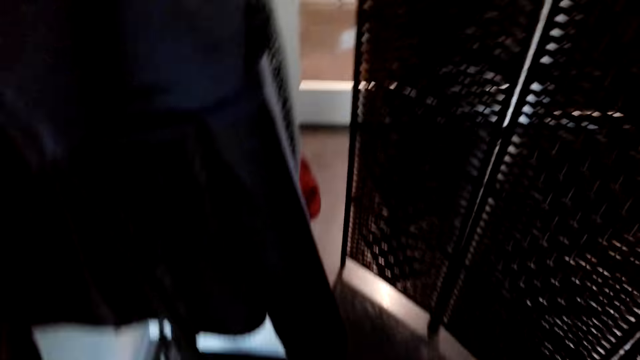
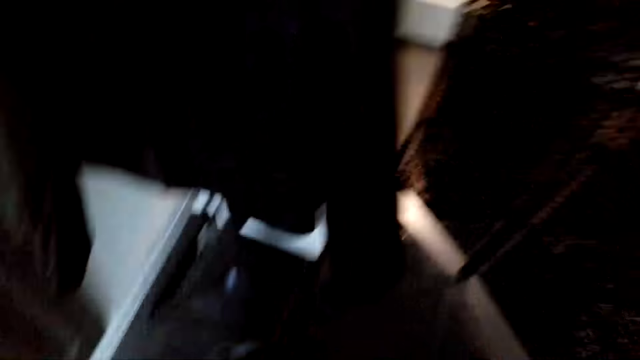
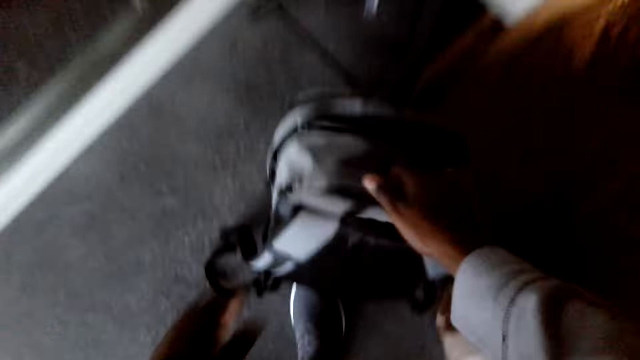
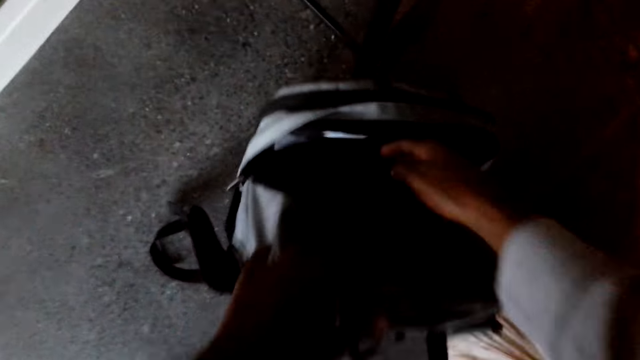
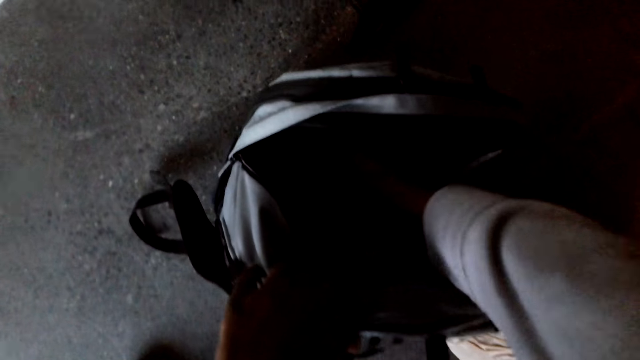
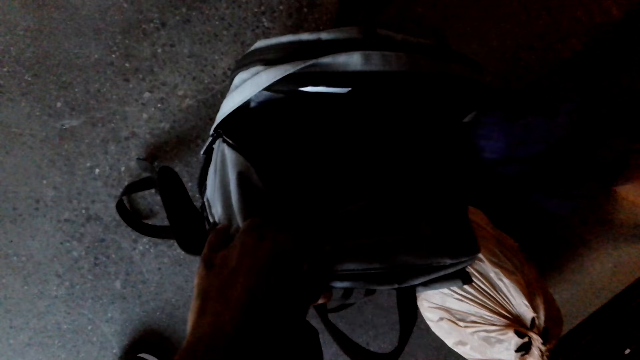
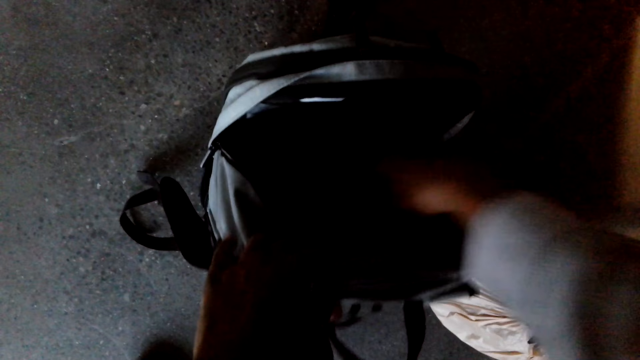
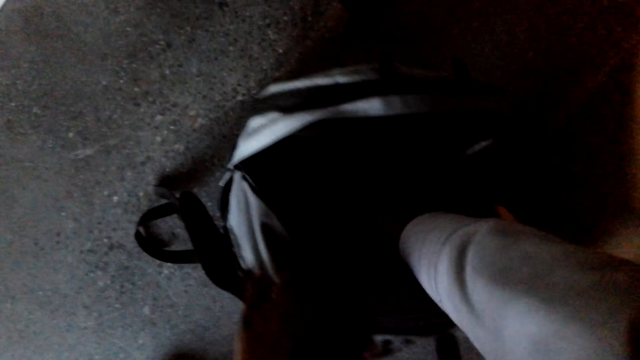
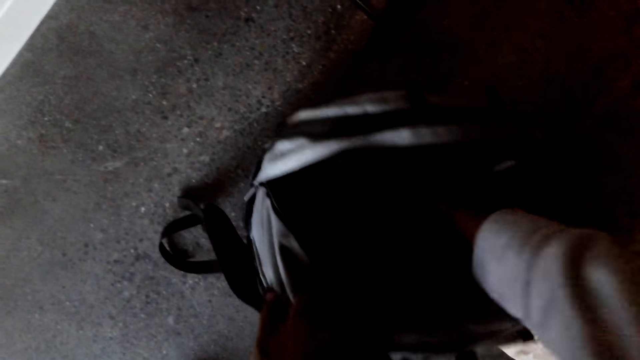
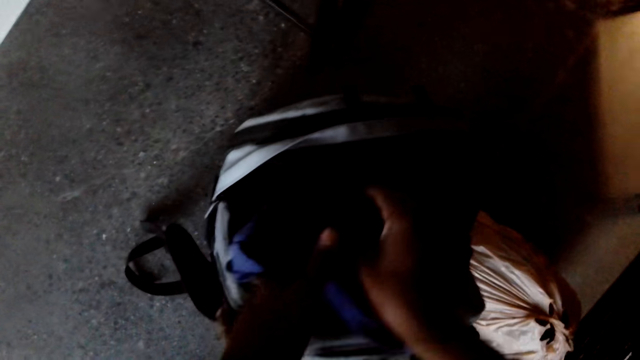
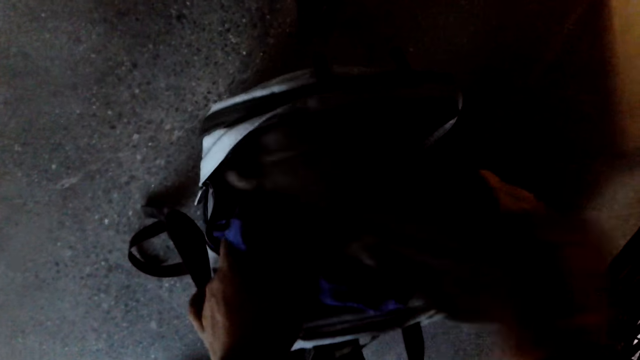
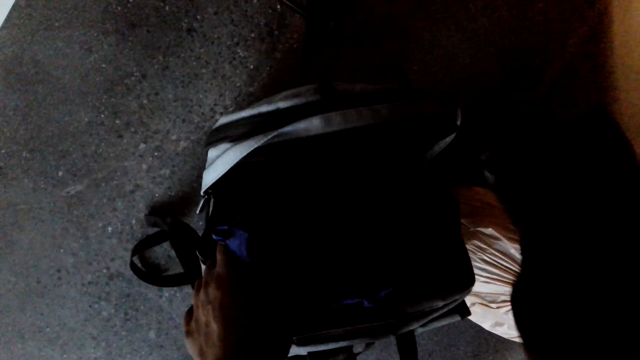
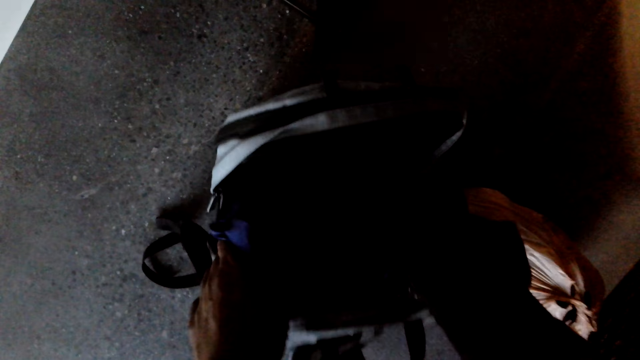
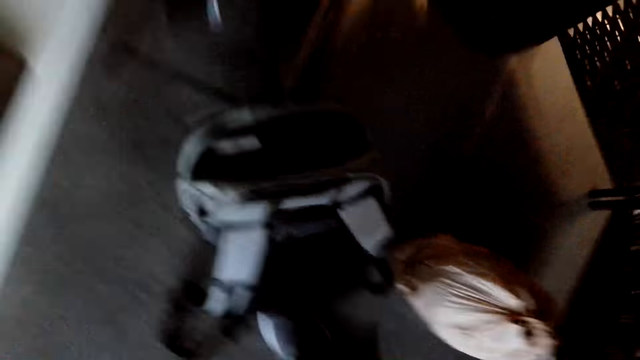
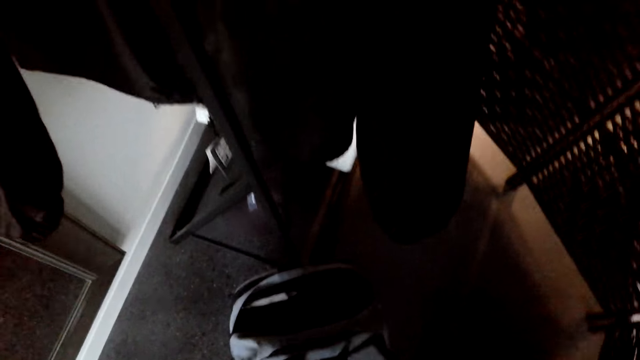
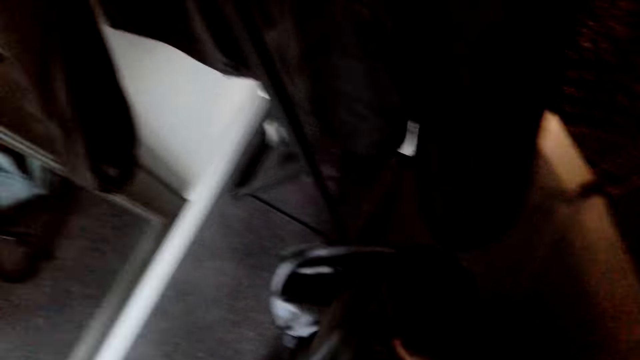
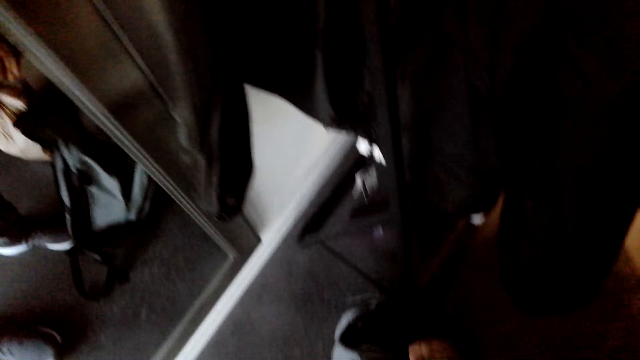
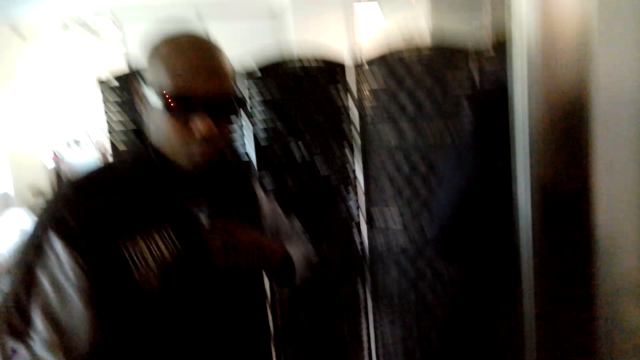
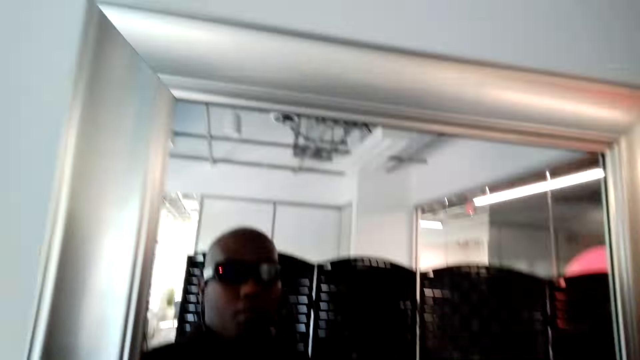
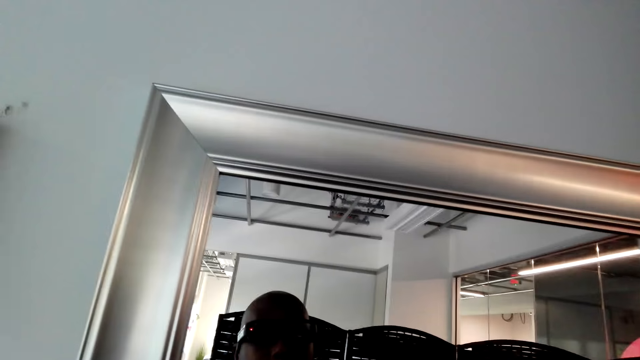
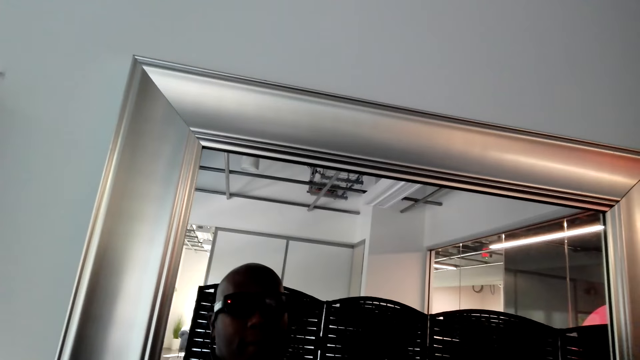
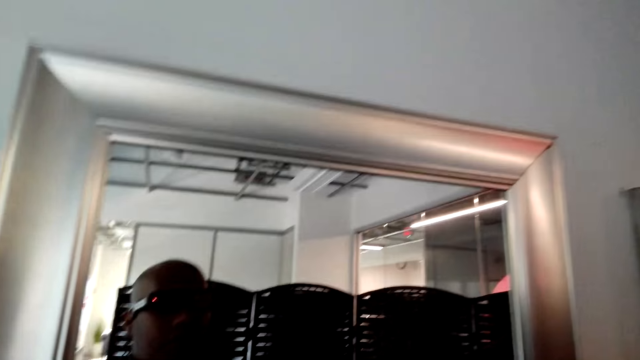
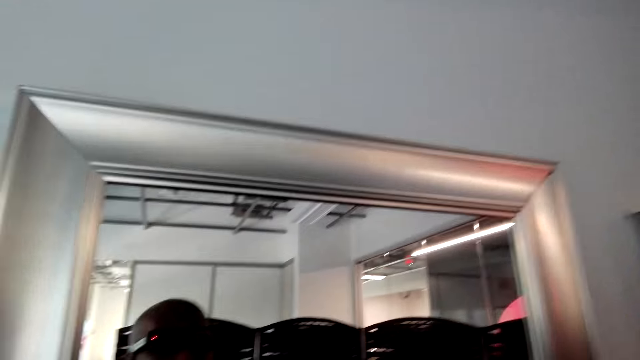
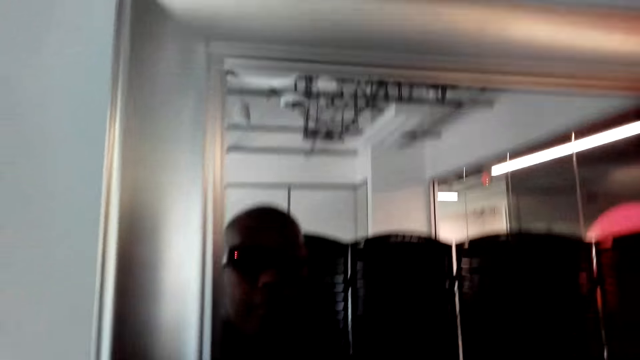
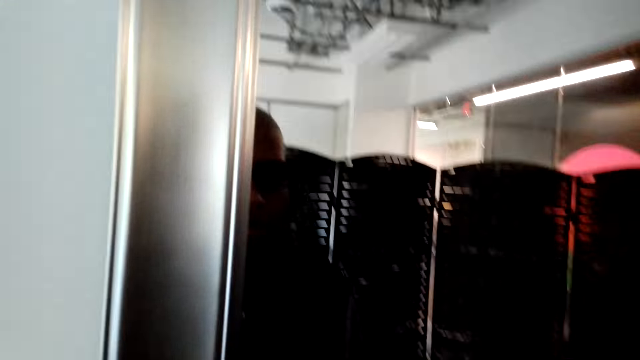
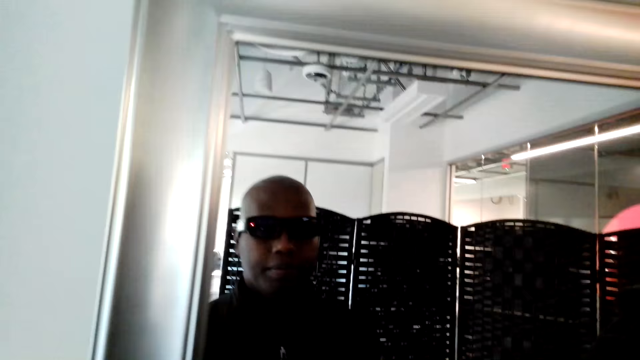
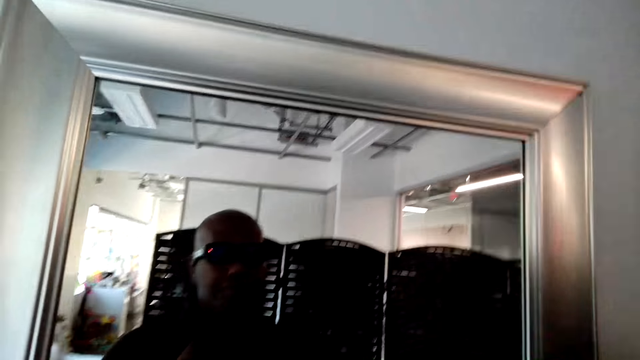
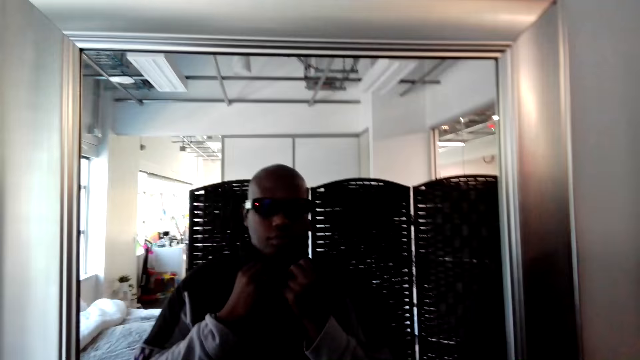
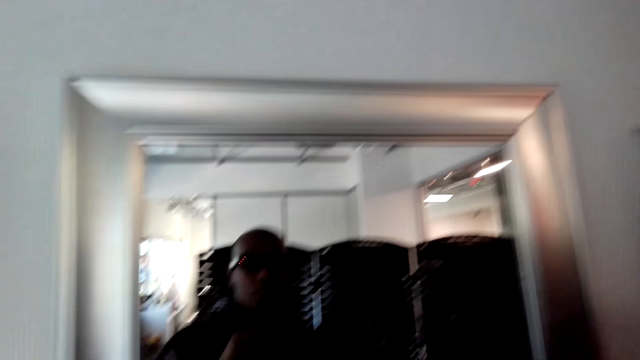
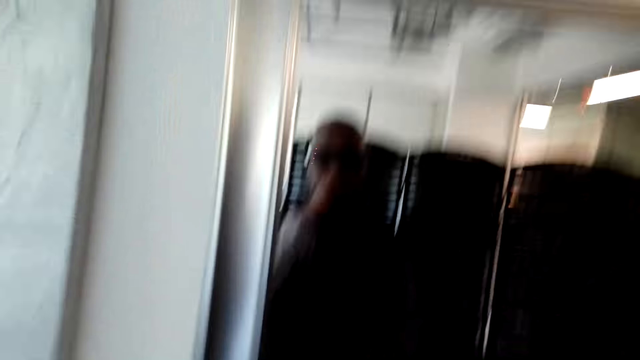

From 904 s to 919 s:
The camera wearer looks inside a bag. He picks up a T-shirt. He stands in front of a mirror. He looks at himself in the mirror.

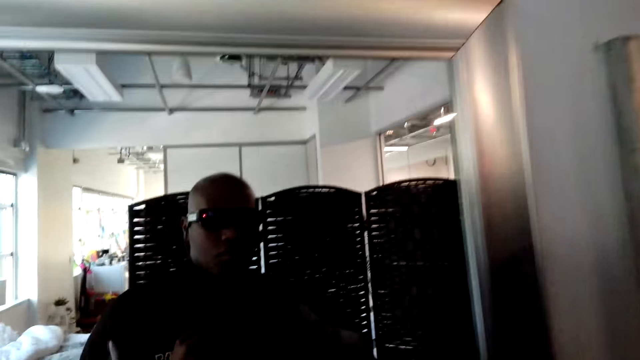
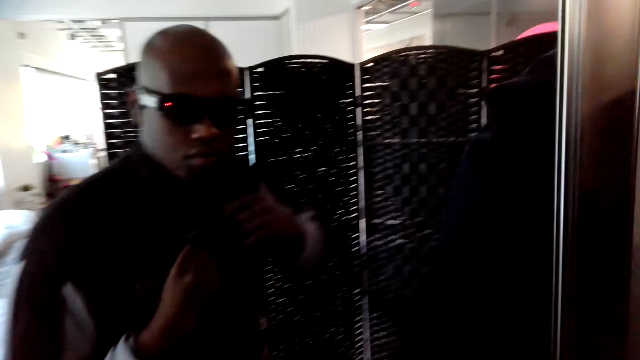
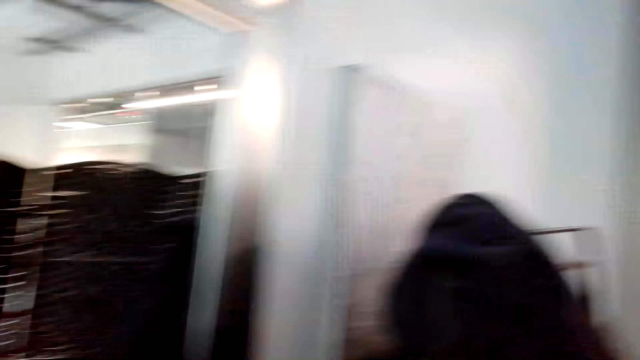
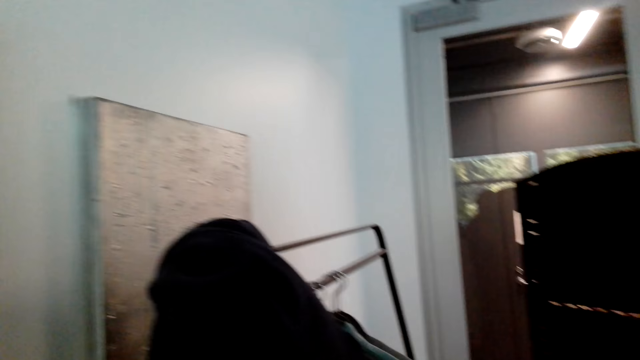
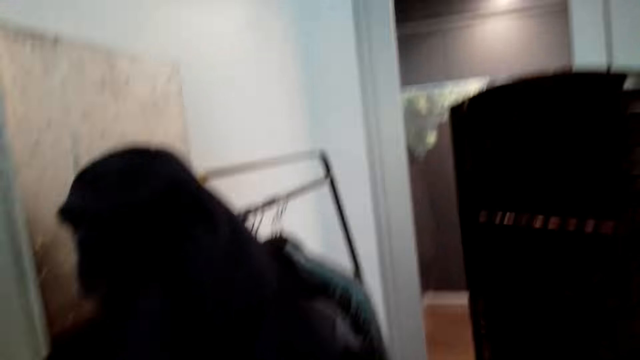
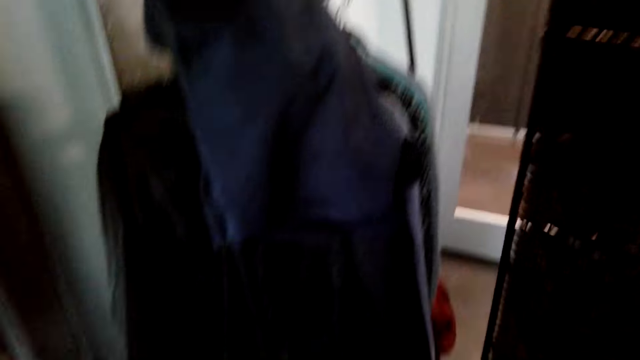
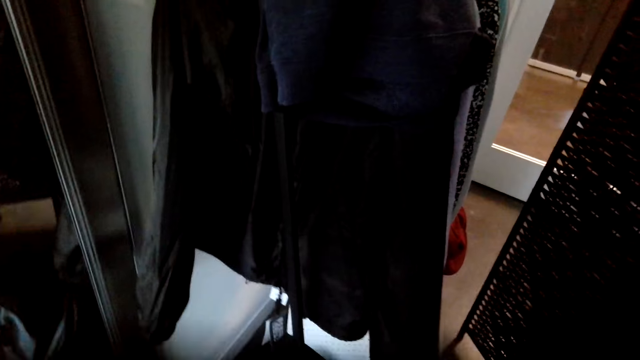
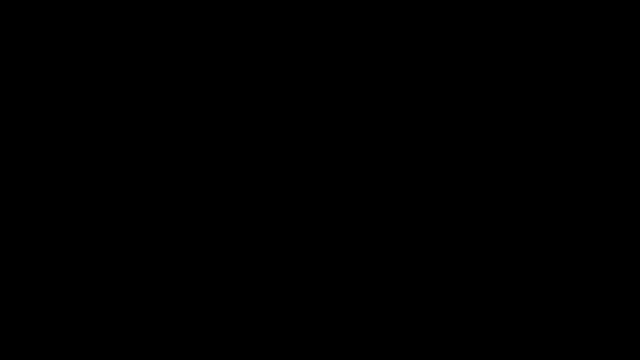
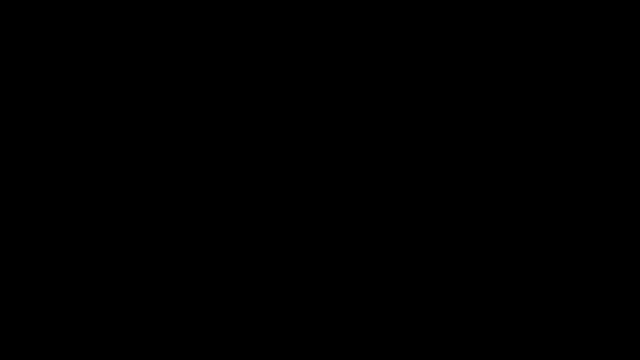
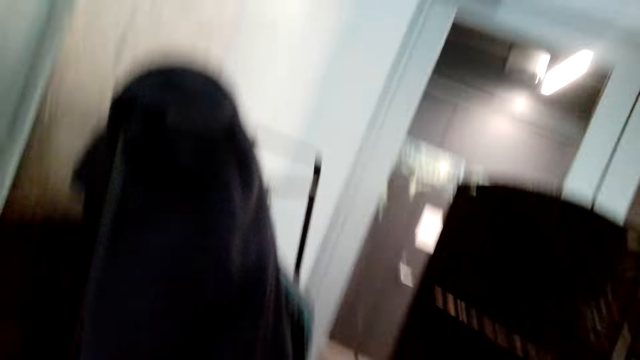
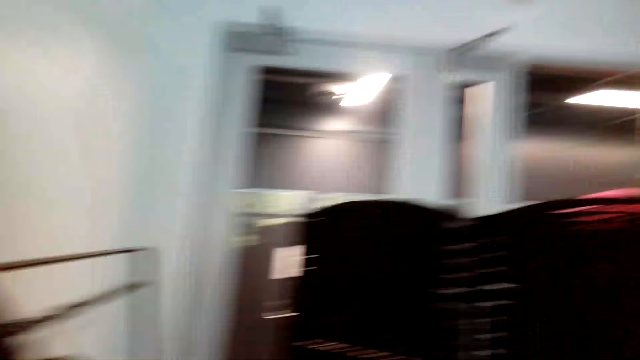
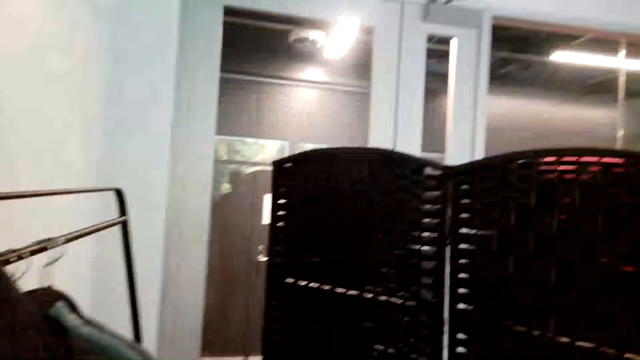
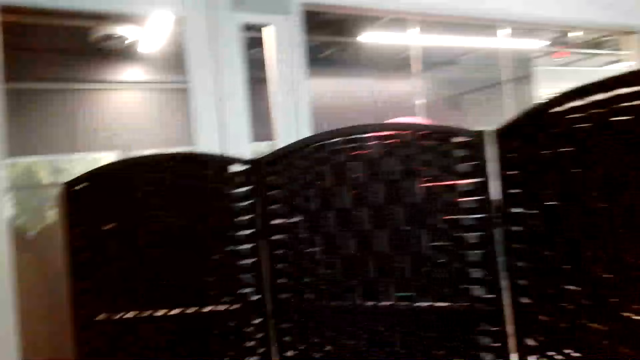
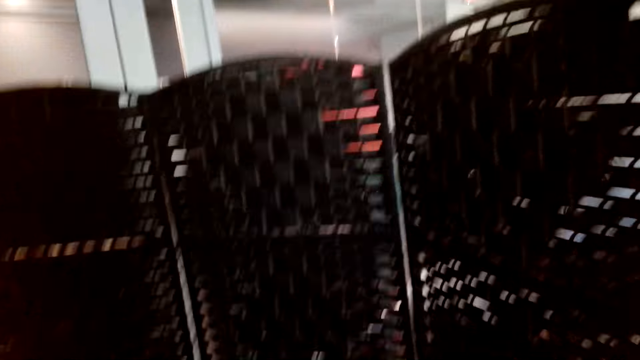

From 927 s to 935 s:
The camera wearer looks around the house. They remove the sweater.
